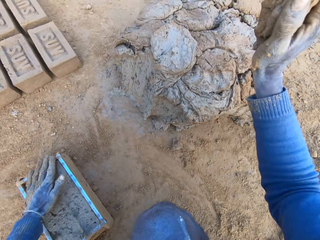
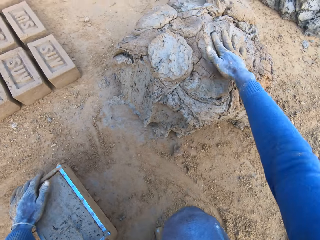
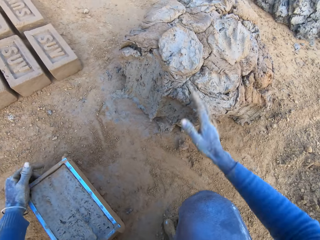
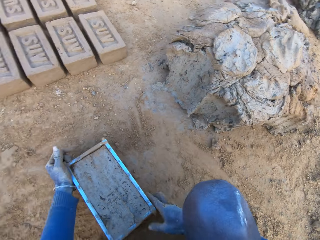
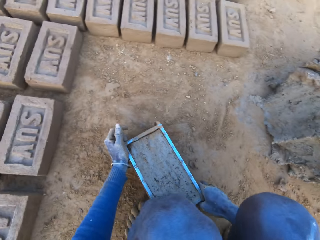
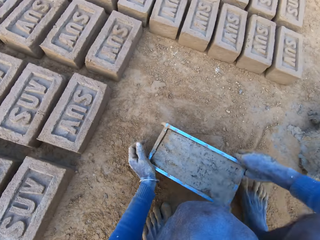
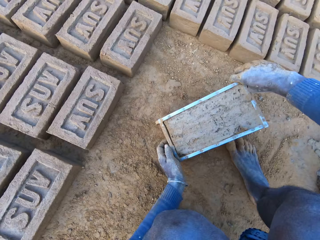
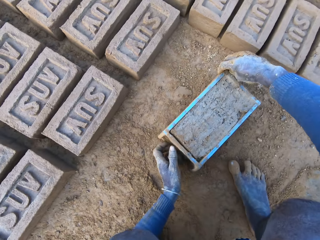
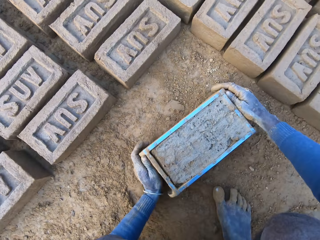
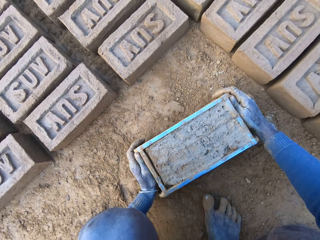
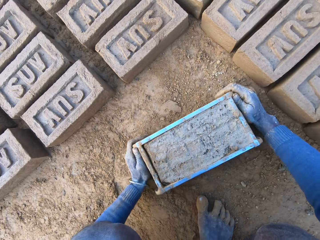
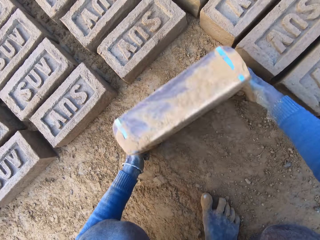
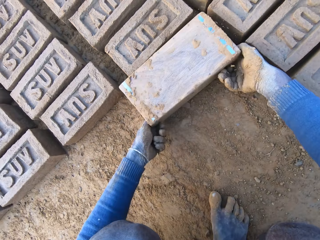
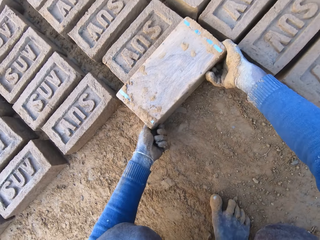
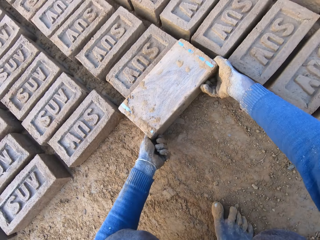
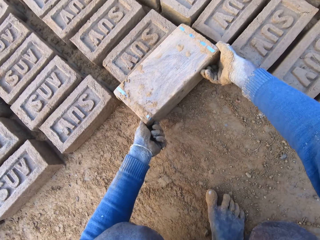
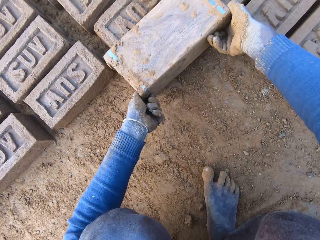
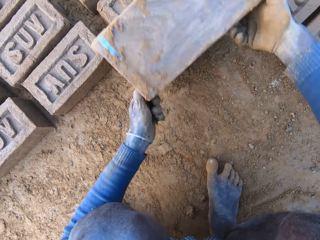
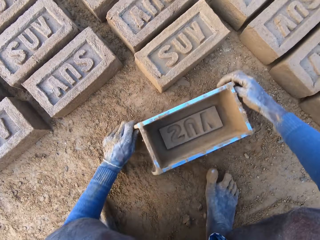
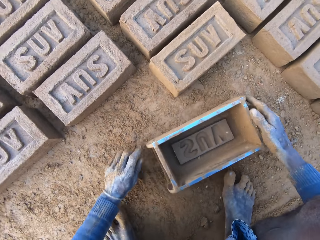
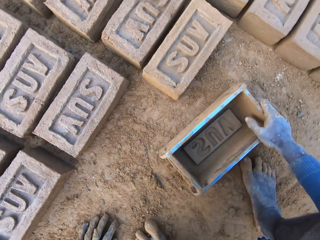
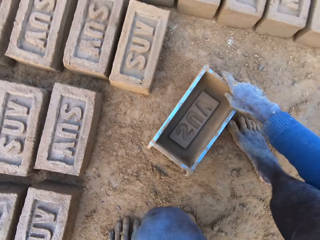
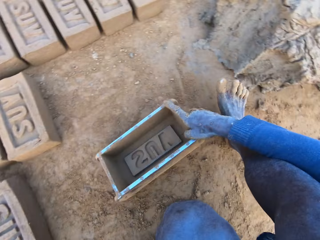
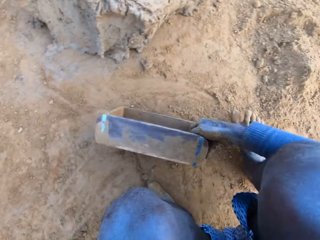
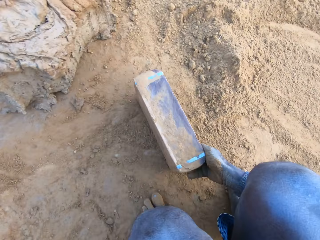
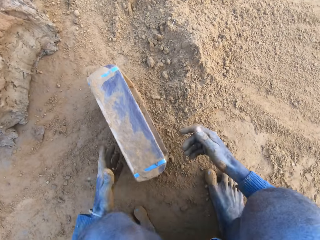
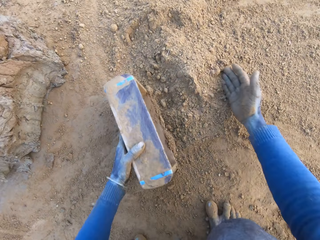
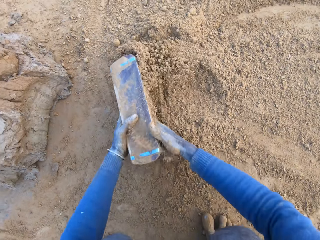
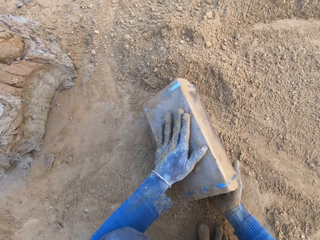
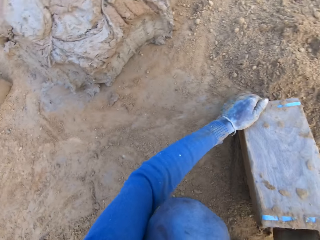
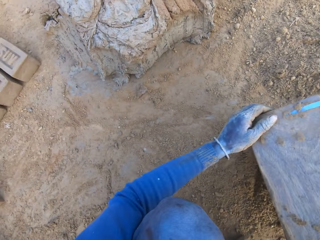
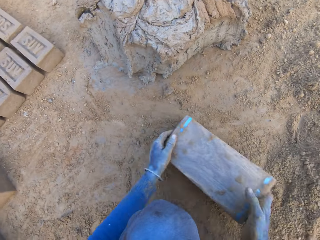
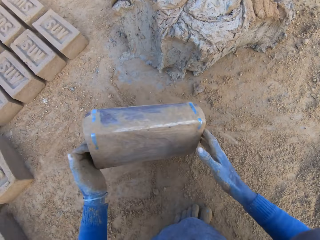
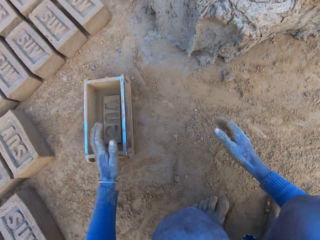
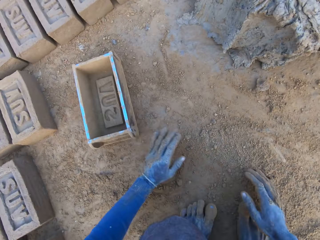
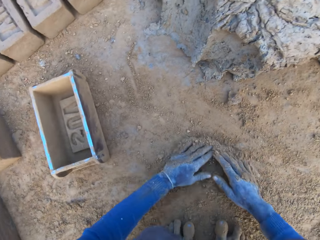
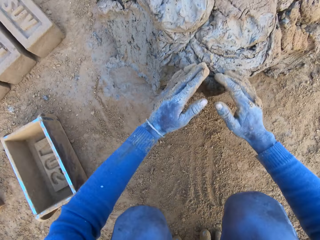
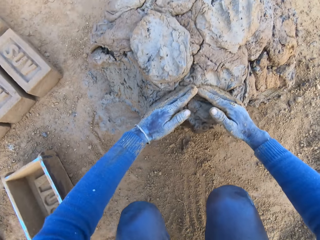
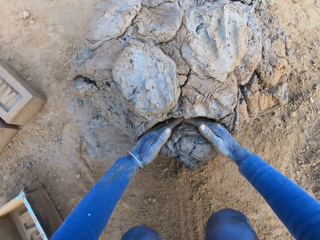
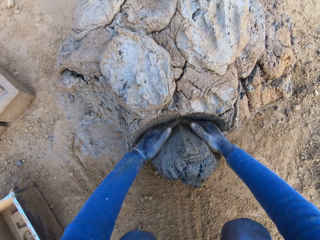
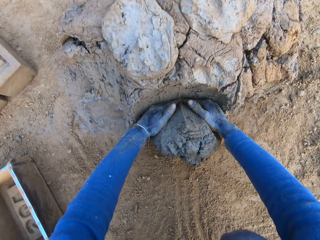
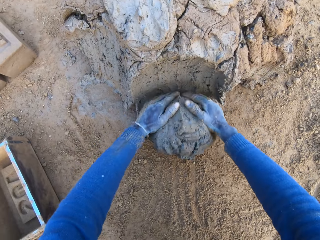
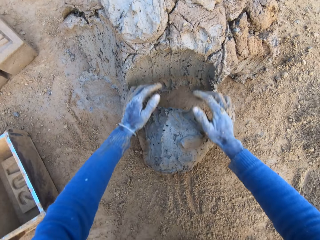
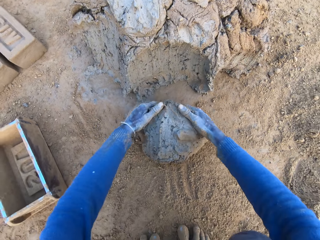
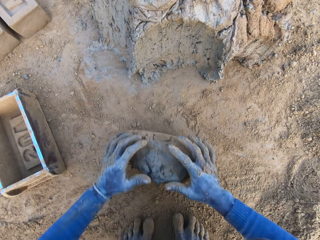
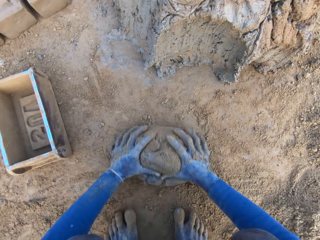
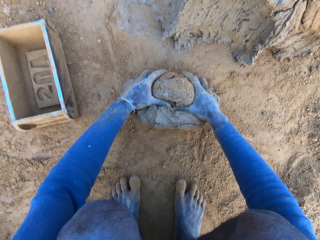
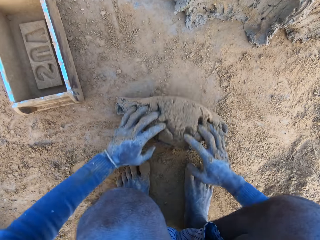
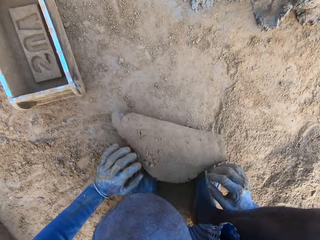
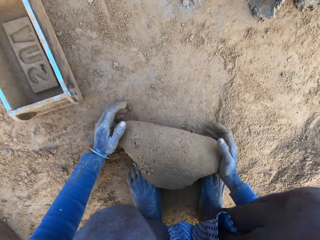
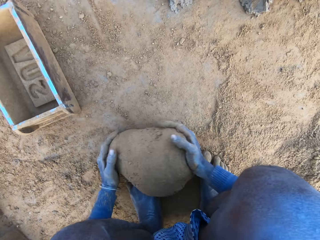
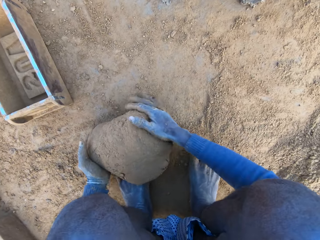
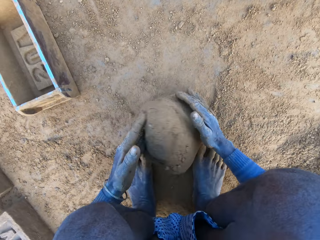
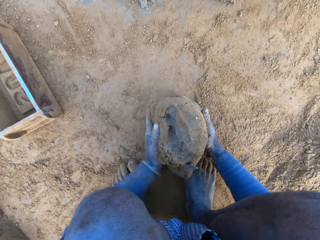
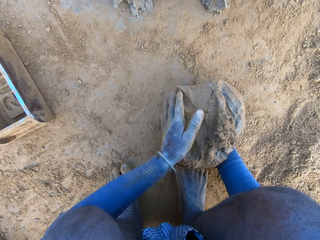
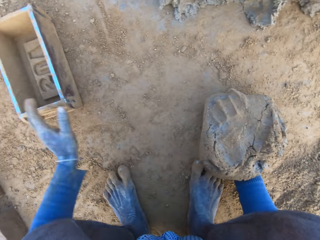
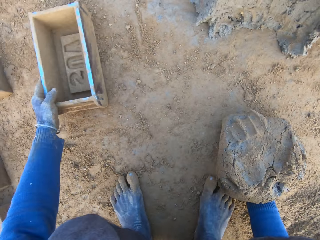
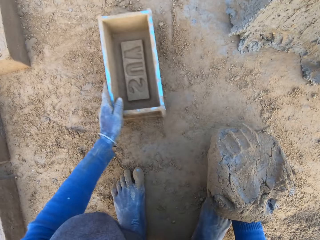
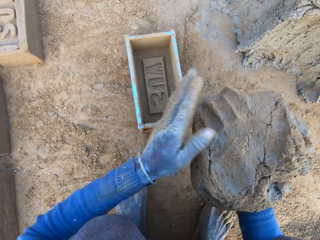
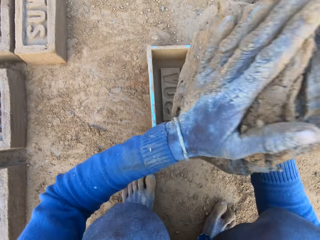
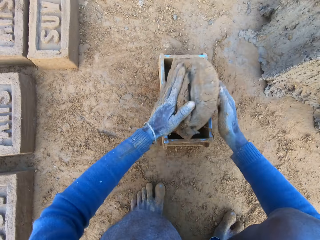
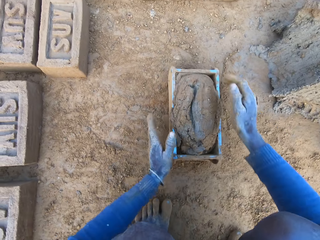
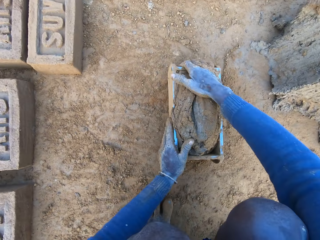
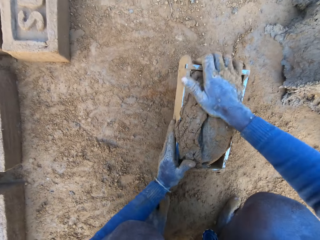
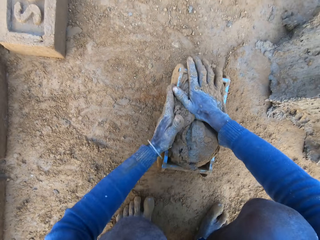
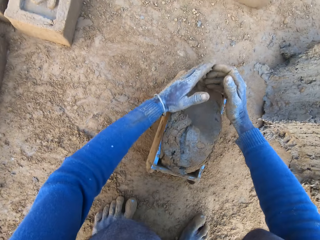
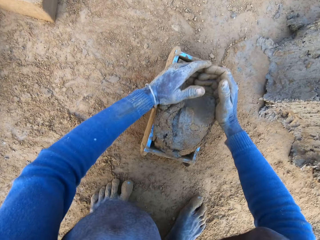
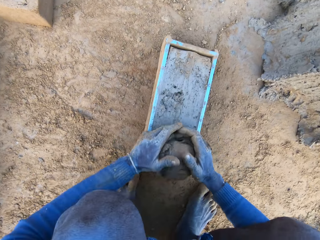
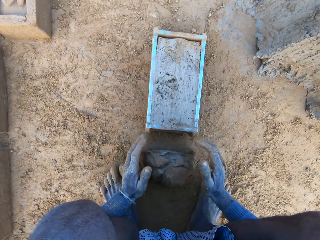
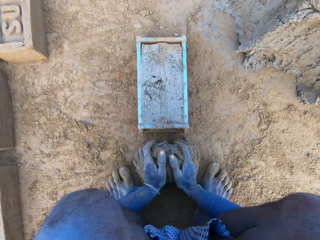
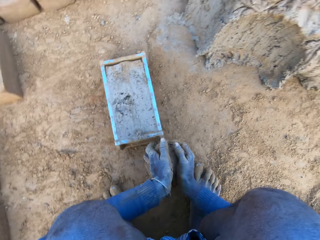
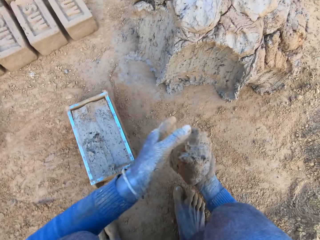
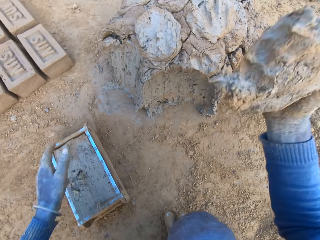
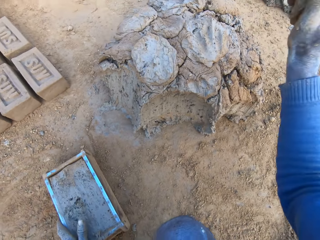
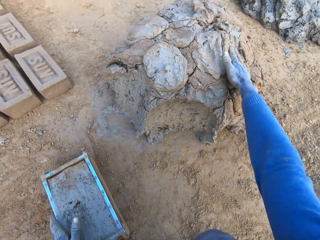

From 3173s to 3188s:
The camera wearer throws the mortar or clay on the remaining mortar on the ground. He carries the brick molder with mortar, pours out the brick on the ground out of the brick molder, and packs some sand with the brick molder. He pours out the sand in the brick molder, throws the brick molder on one side with his hands, and rubs his hands on the ground. He scoops some mortar with his hands, adjusts the mortar on the ground, and rolls the clay on the ground. He packs the mortar on the ground with his hands, picks up the brick molder on the ground, and drops the mortar inside the brick molder. He adjusts the mortar inside the brick molder and flattens the clay.

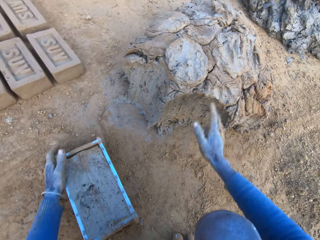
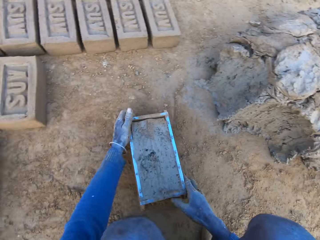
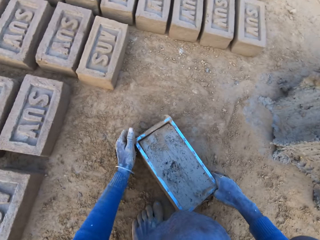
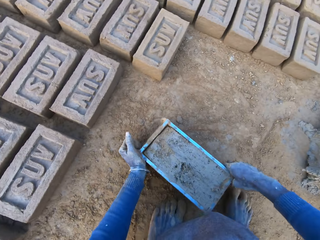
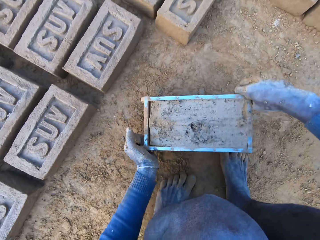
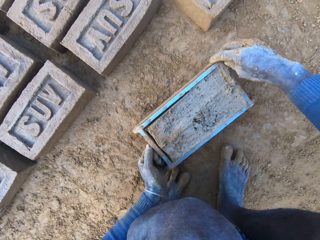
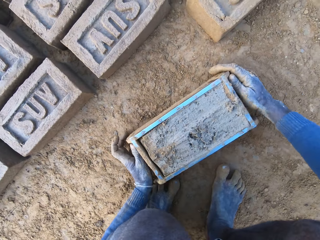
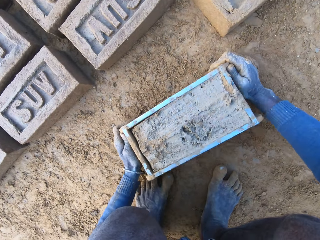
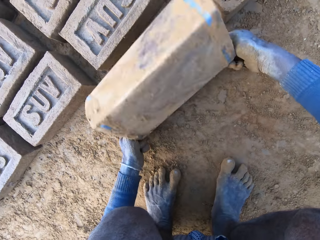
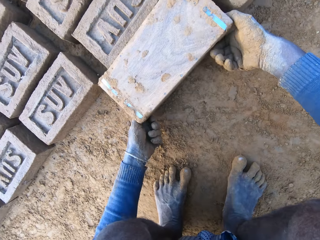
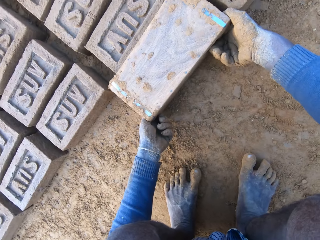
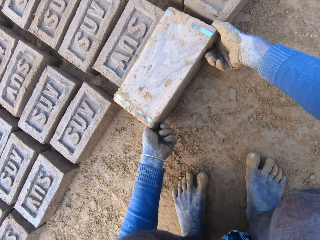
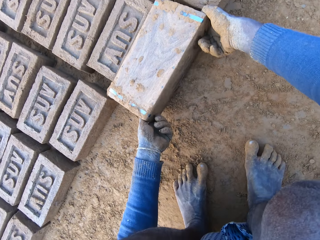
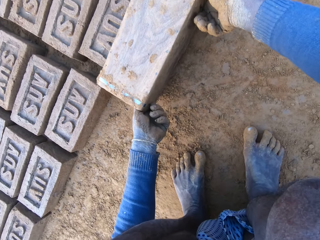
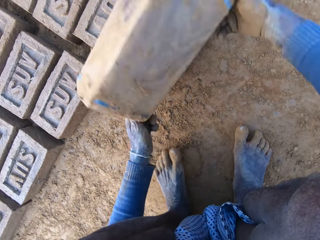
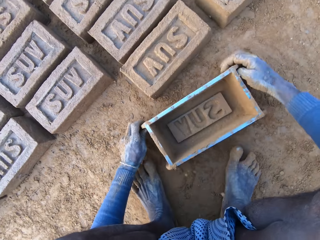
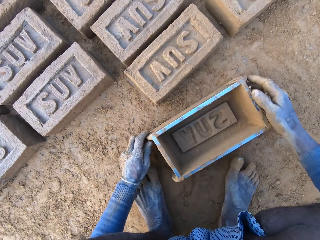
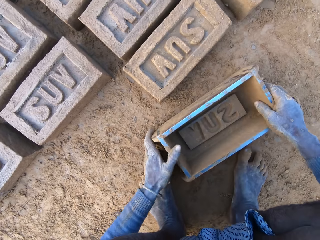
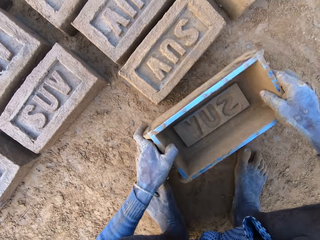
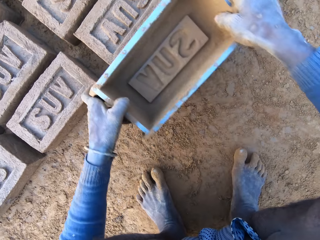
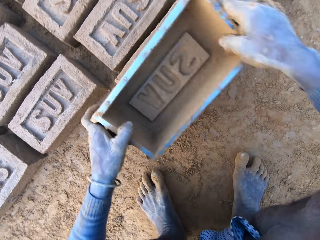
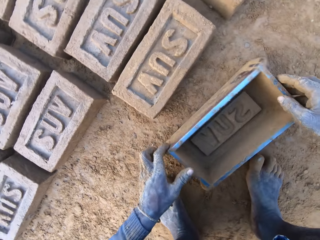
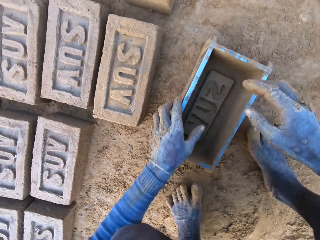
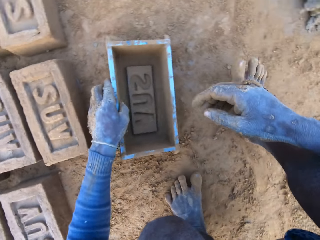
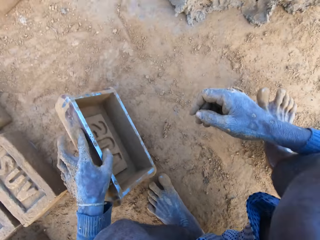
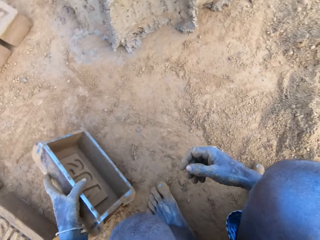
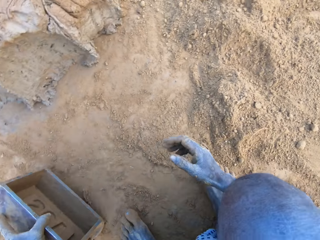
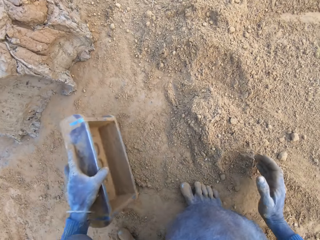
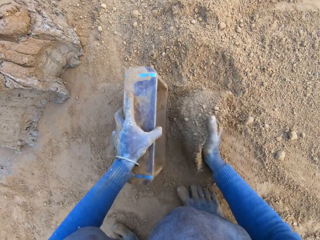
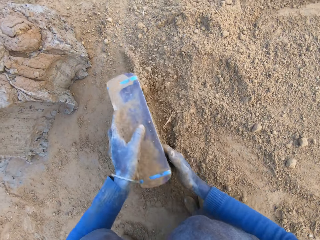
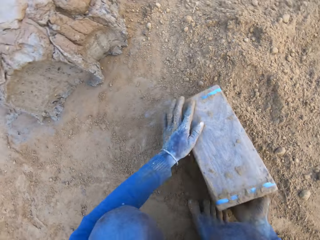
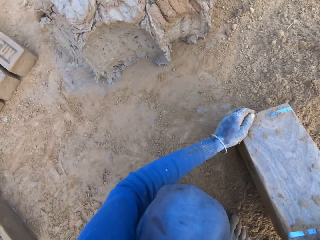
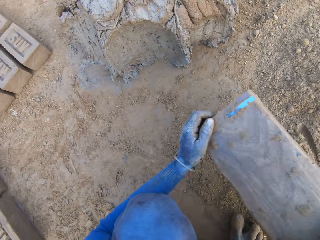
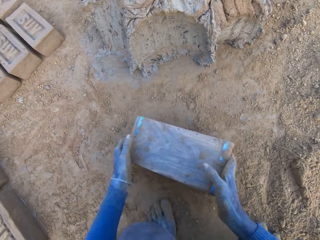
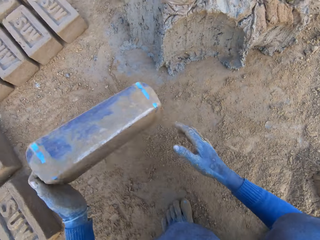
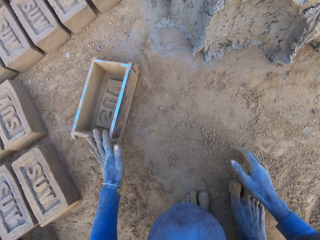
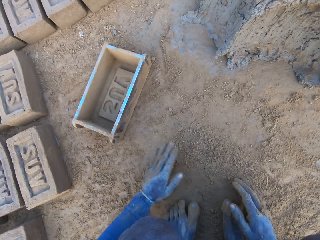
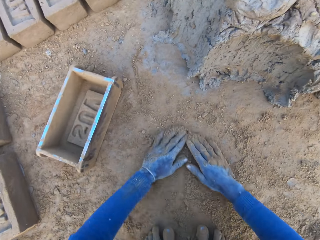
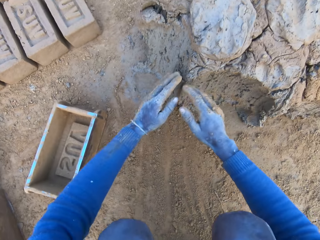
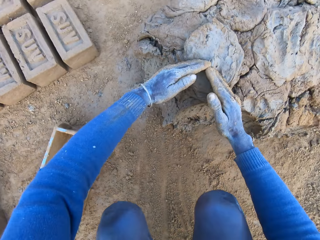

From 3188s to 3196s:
The camera wearer throws the mortar on the remaining mortar on the ground. He pours out the brick on the ground out of the brick molder and adjusts the brick with the brick molder. He packs some sand with the brick molder, pours out the sand in the brick molder, throws the brick molder on one side with his hands, and rubs his hands on the ground.
